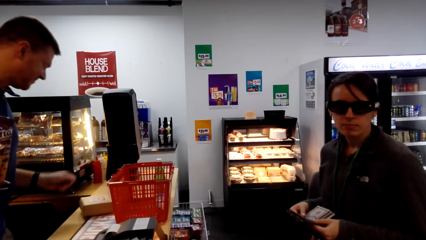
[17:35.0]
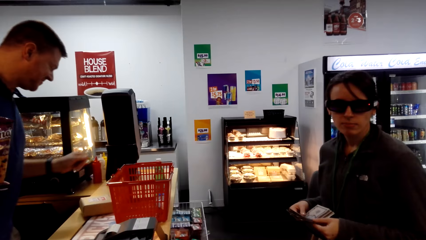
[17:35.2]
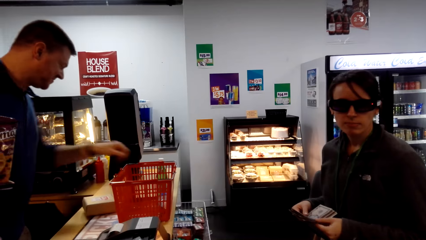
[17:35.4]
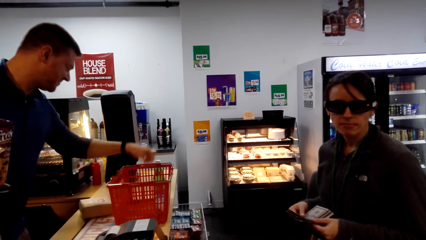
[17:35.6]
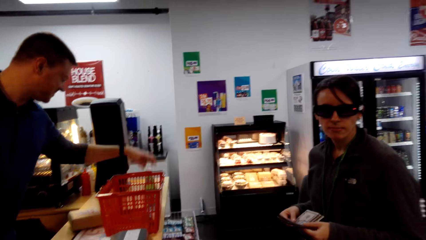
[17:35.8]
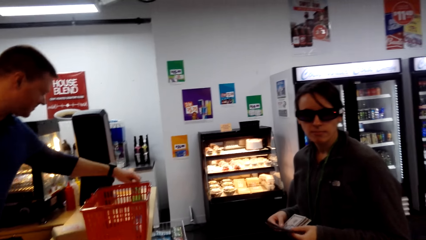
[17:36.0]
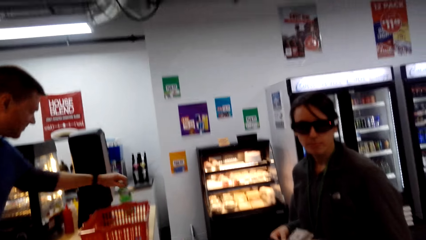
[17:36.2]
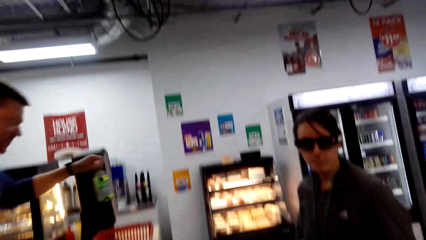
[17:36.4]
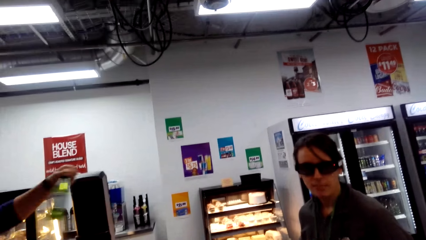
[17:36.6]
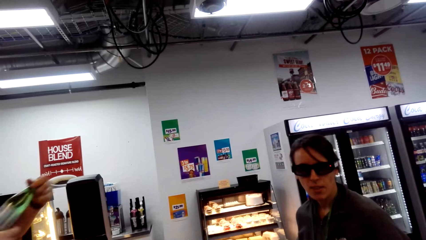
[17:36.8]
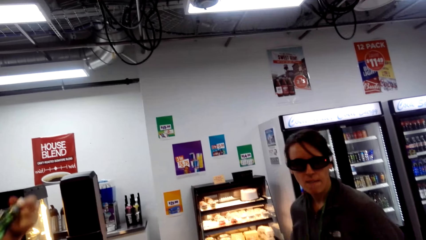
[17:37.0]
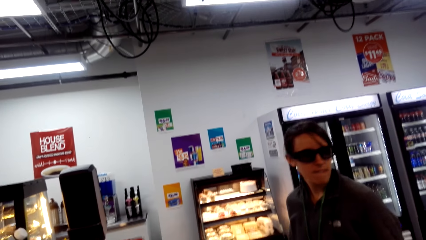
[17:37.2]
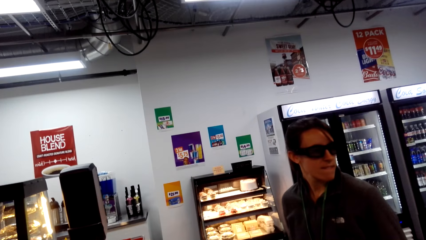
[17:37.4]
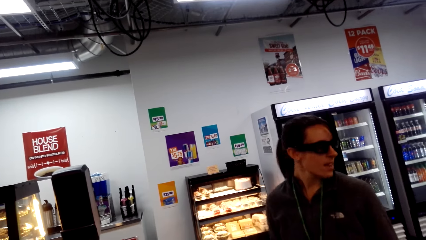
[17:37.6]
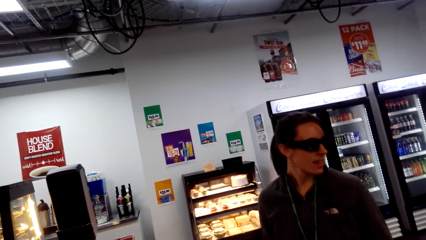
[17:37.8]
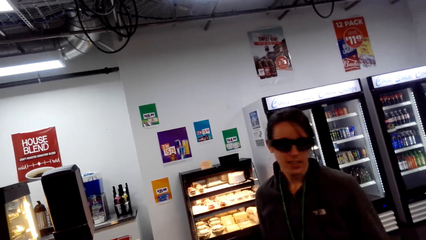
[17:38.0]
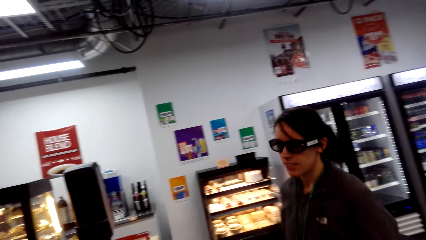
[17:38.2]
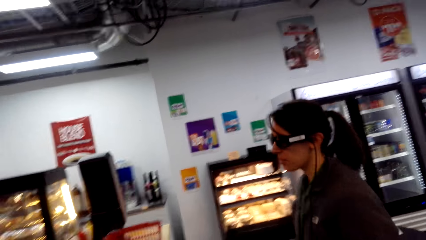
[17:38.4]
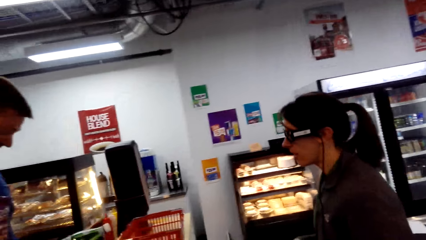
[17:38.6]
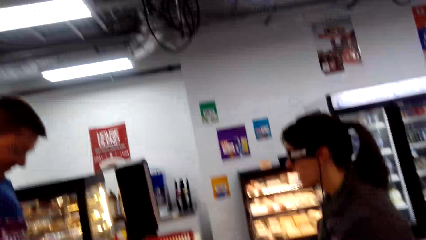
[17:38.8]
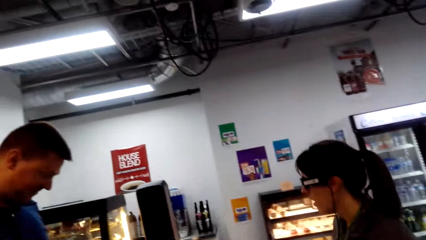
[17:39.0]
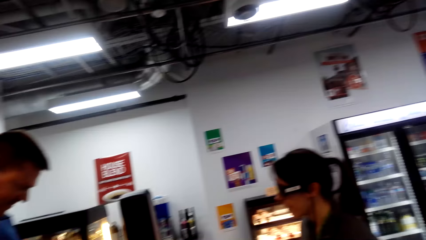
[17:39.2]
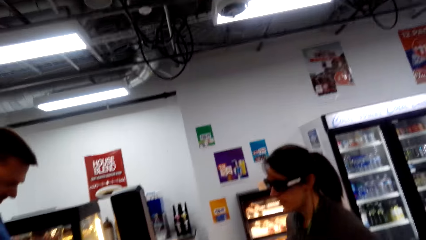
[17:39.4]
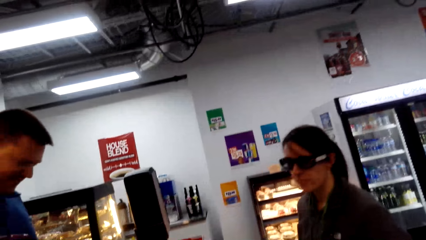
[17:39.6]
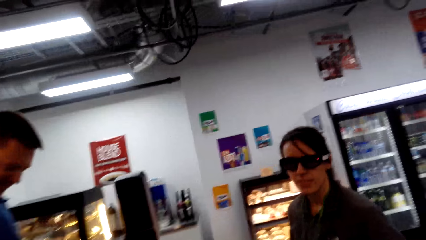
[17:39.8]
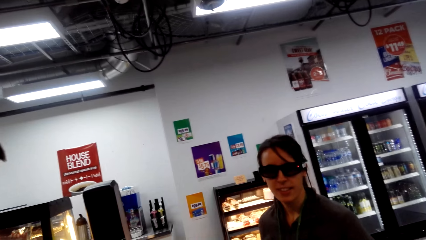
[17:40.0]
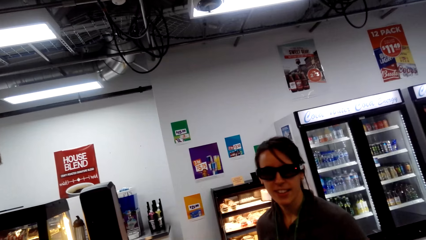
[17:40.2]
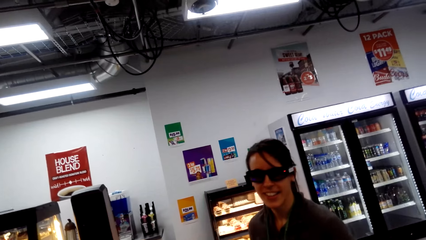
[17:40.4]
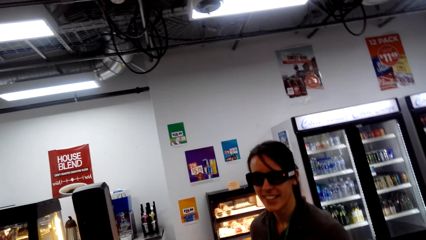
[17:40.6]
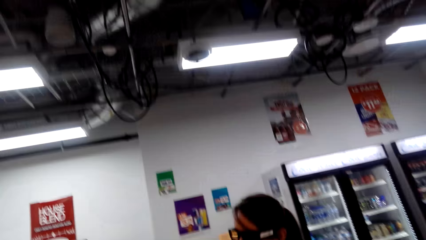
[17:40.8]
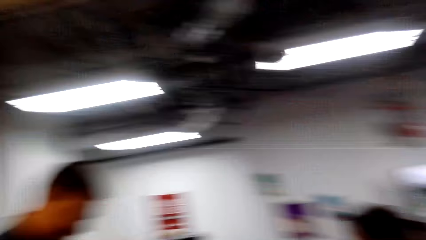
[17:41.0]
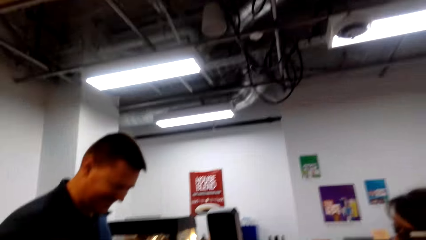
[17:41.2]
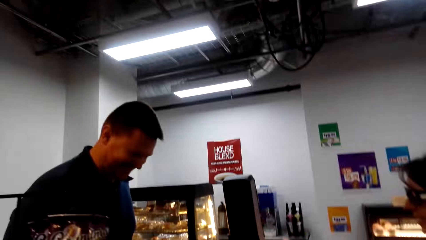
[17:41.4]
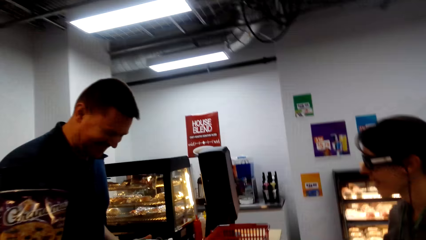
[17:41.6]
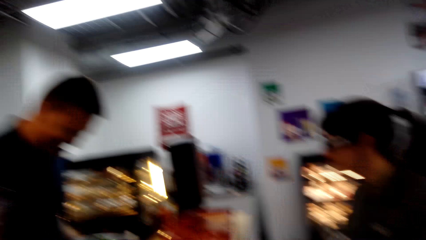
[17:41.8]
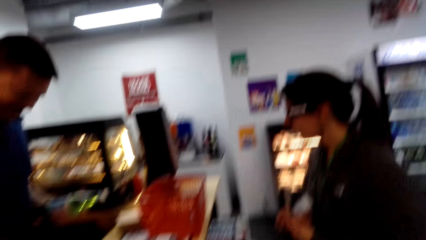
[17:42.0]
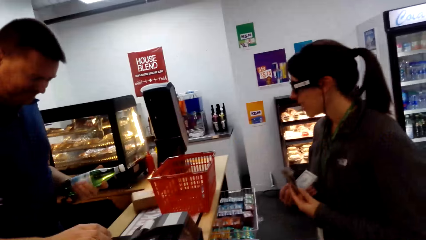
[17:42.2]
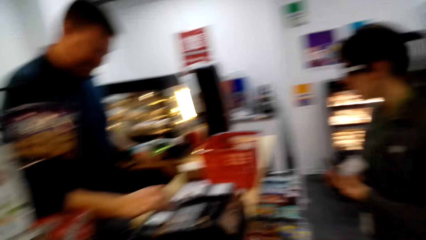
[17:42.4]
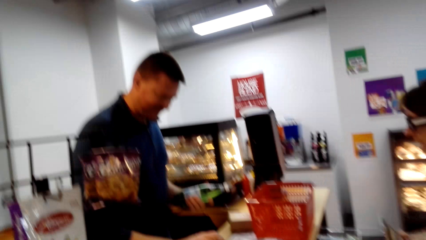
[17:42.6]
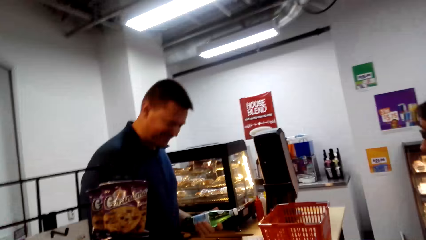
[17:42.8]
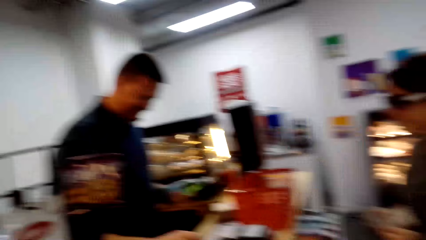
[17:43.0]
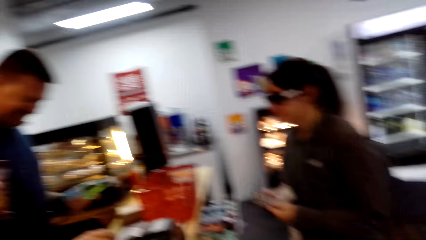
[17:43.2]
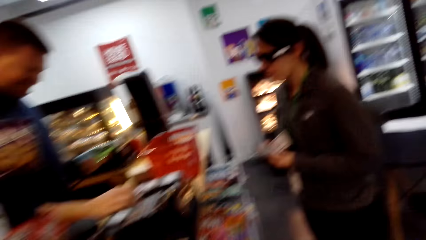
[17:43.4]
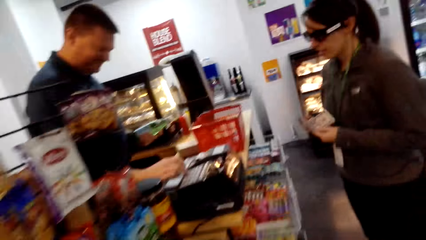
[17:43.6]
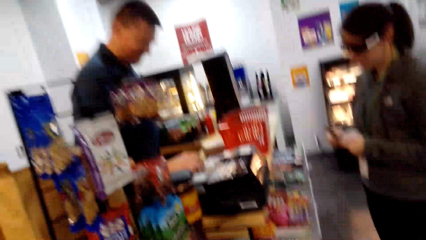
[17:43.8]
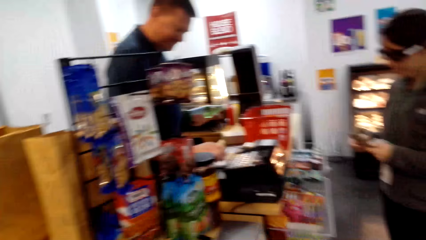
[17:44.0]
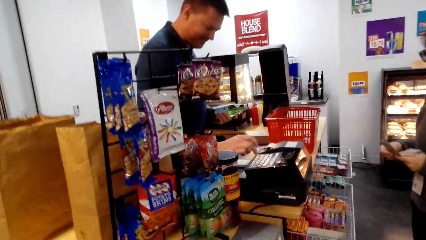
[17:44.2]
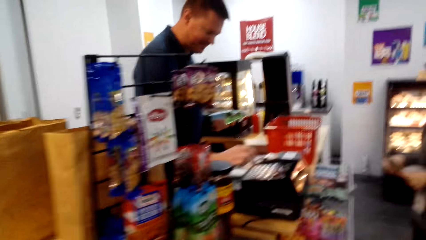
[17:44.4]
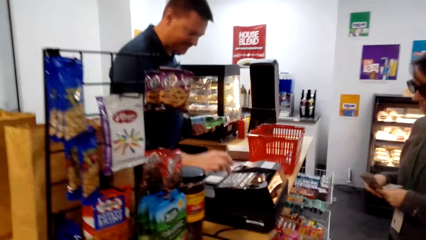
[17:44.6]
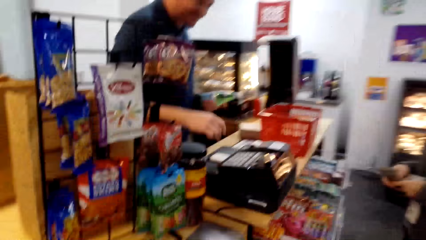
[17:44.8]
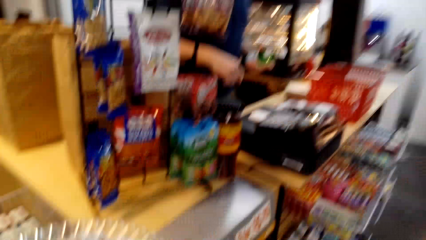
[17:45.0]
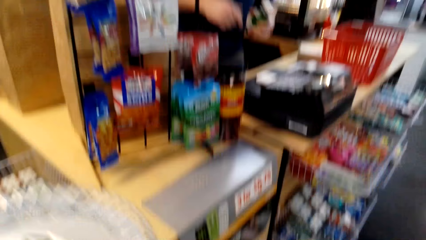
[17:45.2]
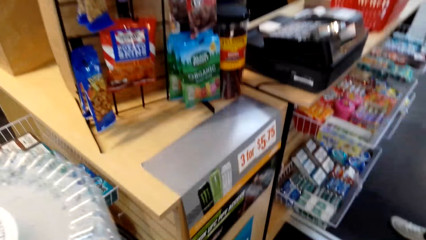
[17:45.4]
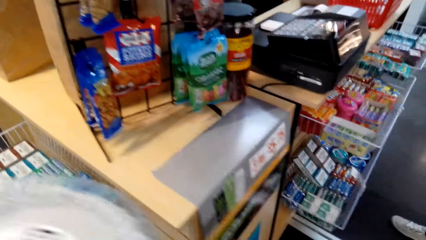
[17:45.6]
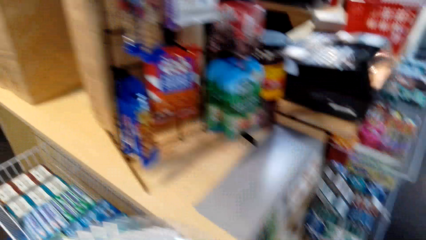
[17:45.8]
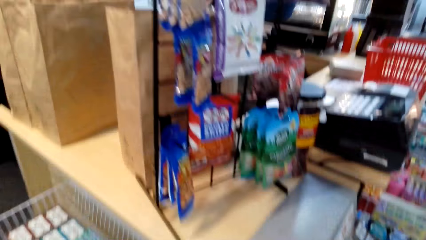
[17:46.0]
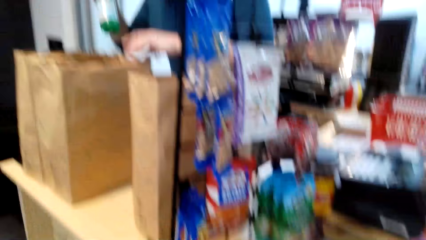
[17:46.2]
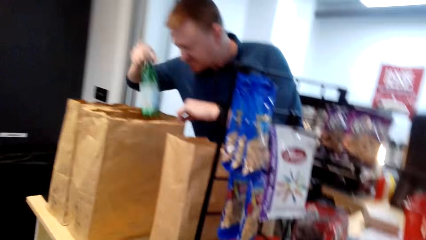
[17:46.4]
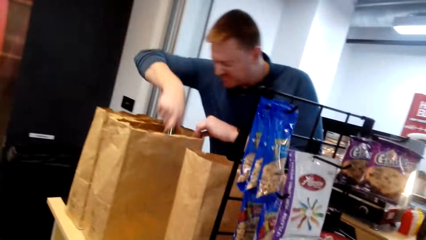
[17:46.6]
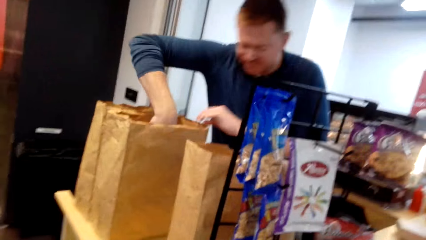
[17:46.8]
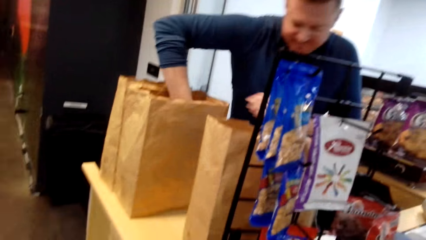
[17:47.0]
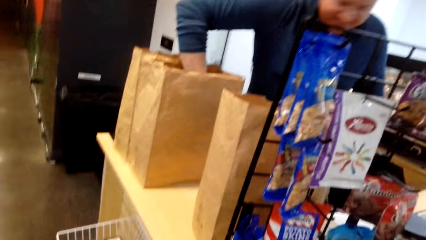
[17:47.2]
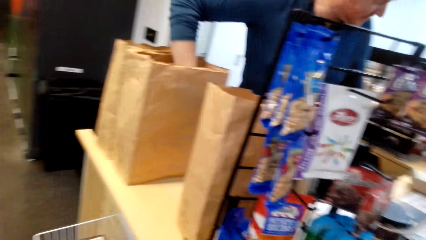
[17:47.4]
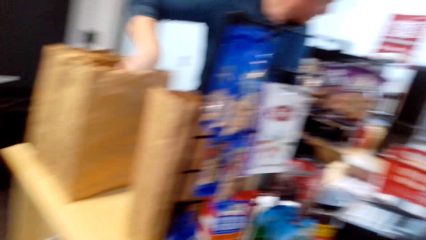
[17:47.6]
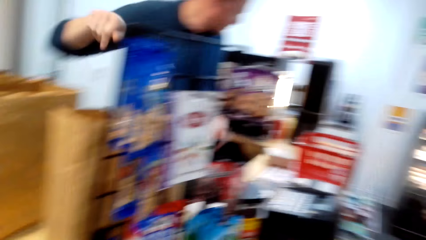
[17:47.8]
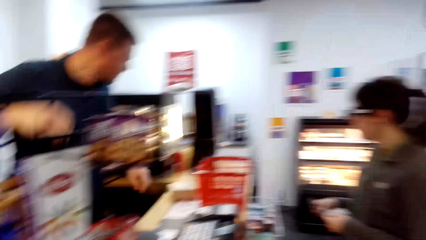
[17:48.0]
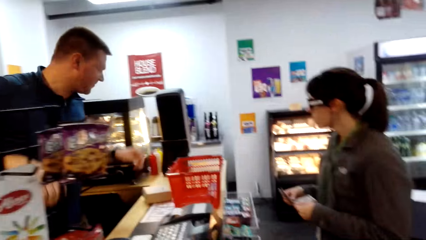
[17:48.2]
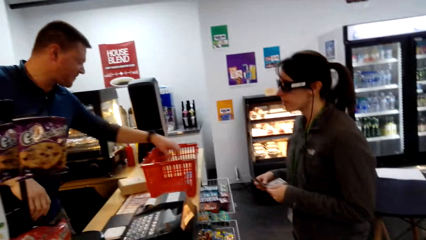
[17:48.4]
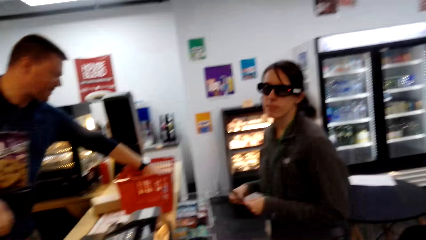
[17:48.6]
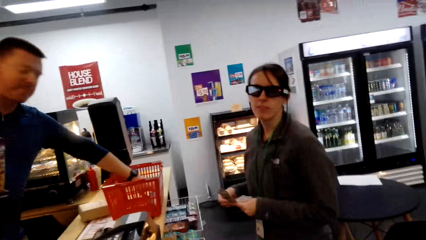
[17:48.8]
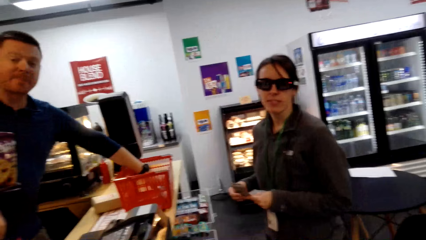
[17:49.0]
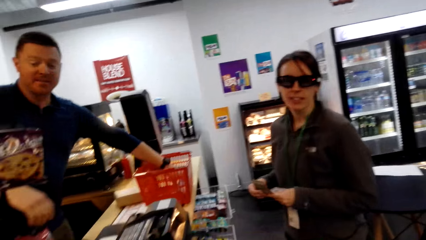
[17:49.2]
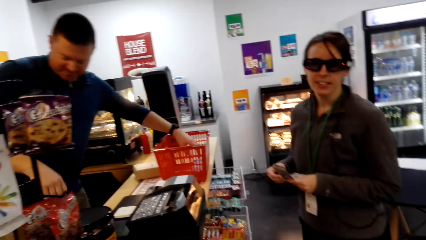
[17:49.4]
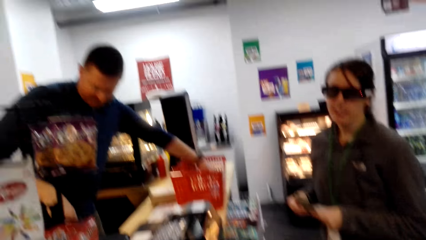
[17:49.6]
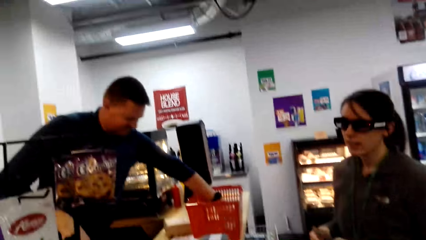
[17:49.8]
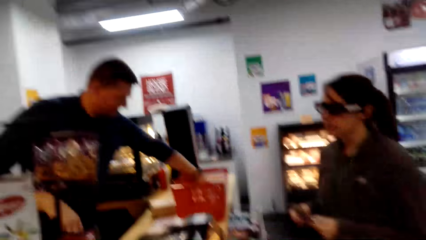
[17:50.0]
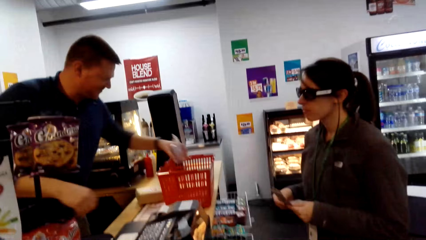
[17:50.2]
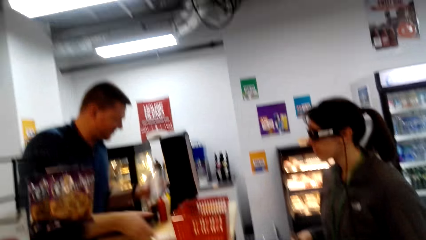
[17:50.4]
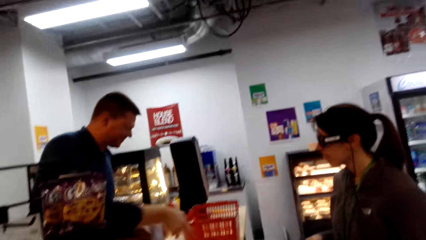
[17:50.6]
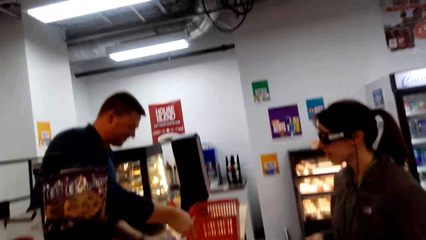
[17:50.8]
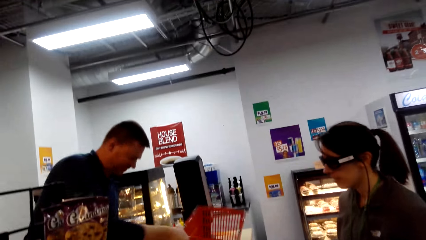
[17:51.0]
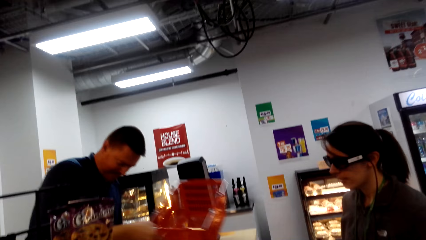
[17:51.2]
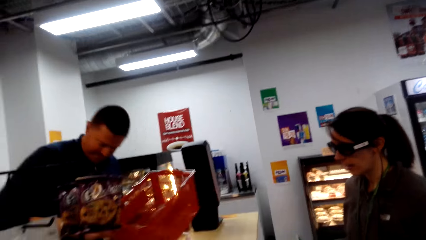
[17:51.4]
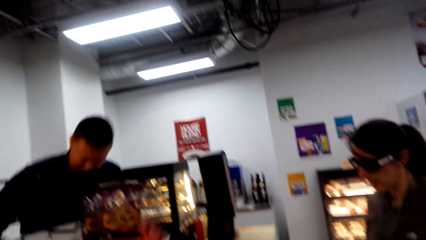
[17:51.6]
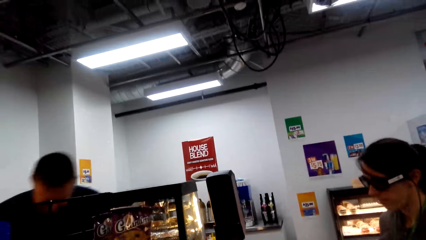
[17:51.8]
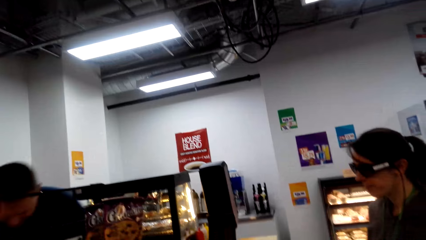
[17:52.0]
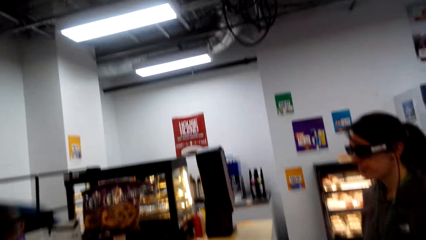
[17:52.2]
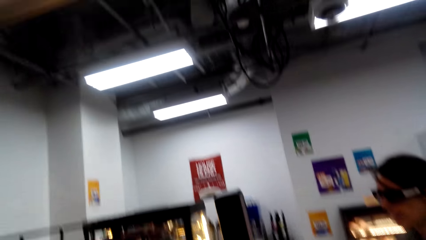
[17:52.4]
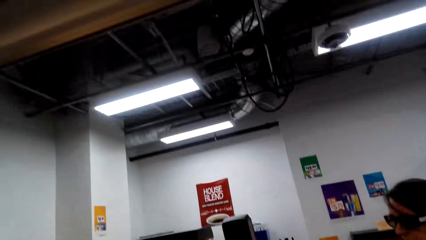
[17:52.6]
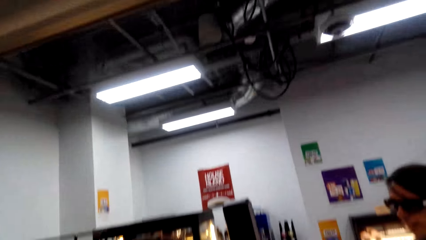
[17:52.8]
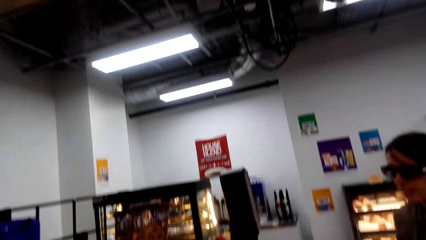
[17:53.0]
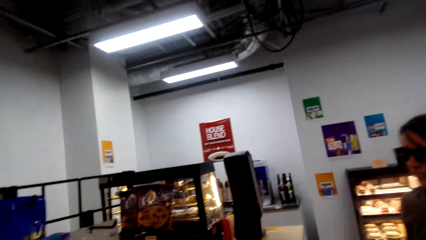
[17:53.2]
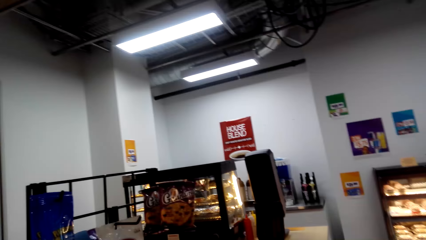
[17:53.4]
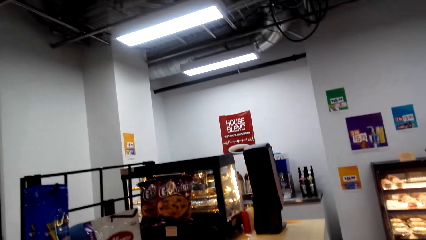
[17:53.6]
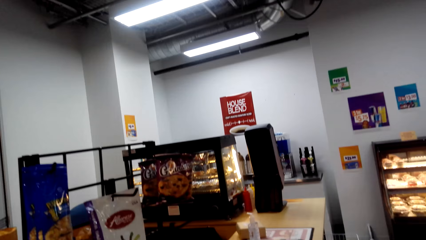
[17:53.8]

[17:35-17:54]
A cashier picks up a drink bottle or product from the counter. The cashier dials on the cash register. The cashier scans the price of the product. The cashier puts the drink bottle in the brown shopping bag. The cashier picks up a bottle from the shopping basket. The cashier picks up the shopping basket.
